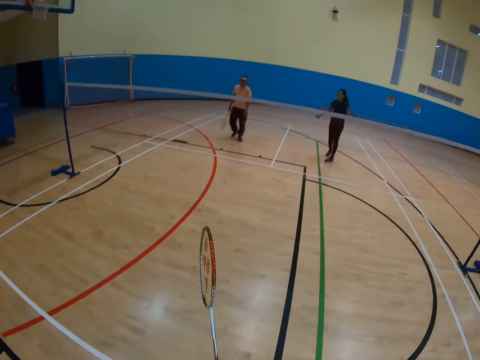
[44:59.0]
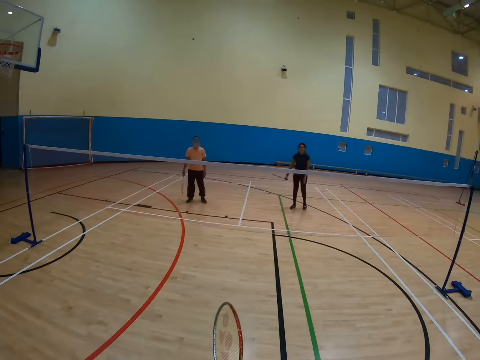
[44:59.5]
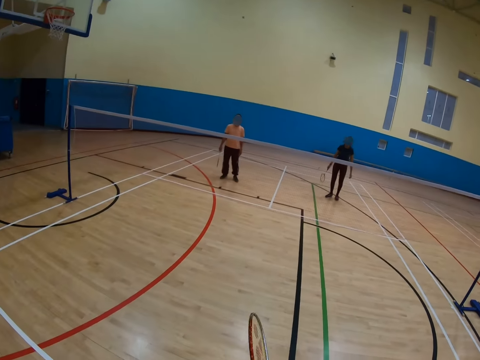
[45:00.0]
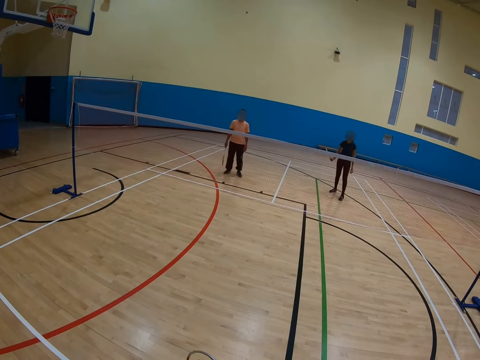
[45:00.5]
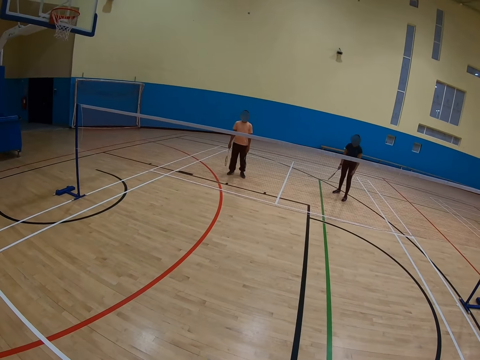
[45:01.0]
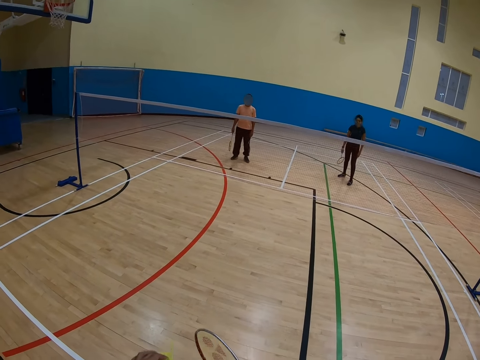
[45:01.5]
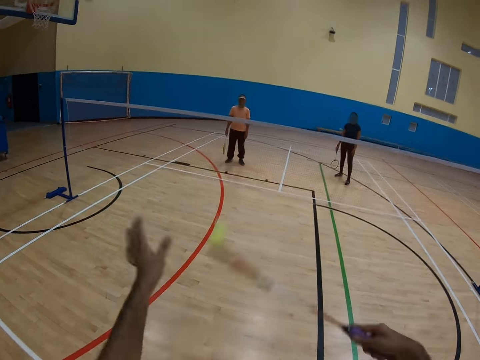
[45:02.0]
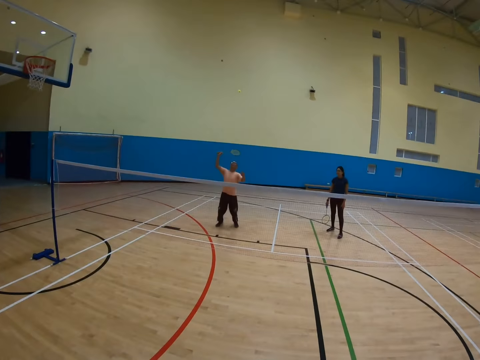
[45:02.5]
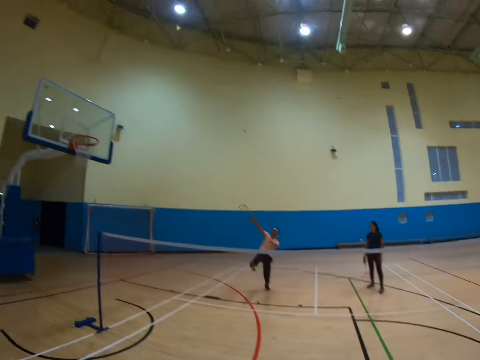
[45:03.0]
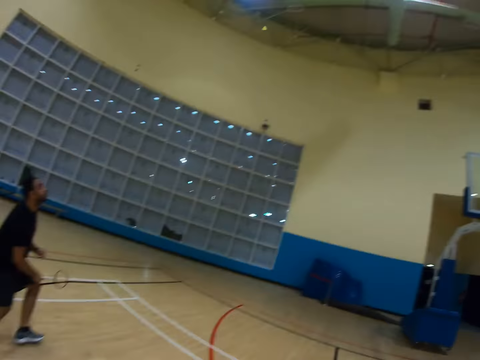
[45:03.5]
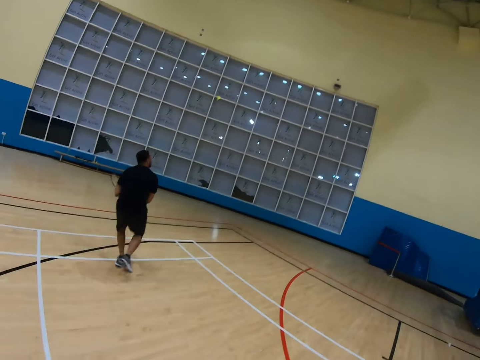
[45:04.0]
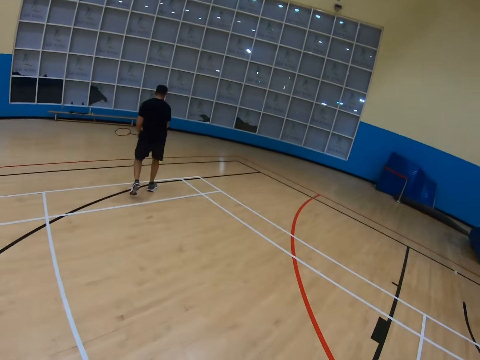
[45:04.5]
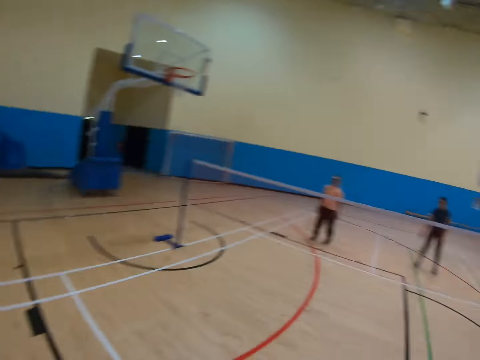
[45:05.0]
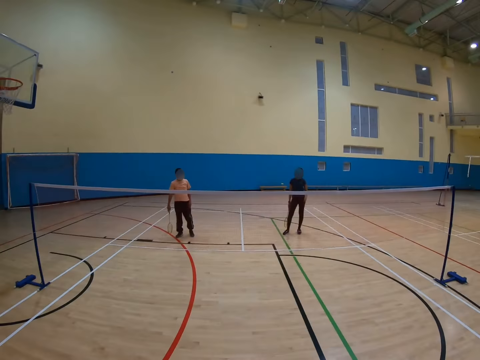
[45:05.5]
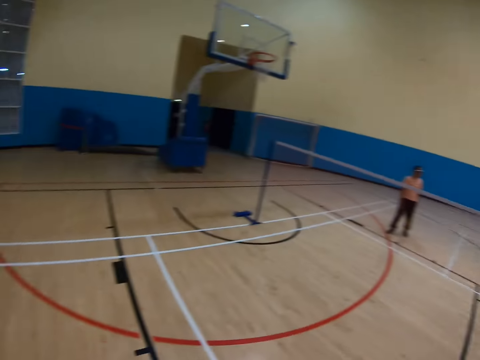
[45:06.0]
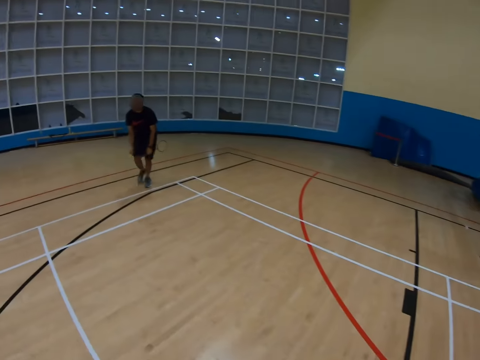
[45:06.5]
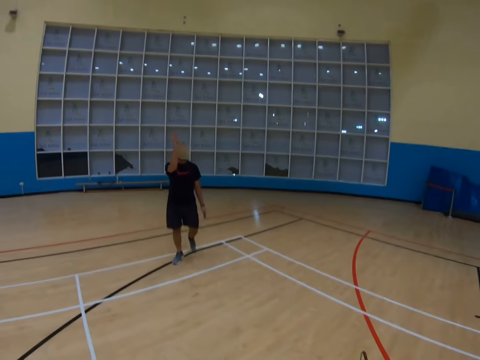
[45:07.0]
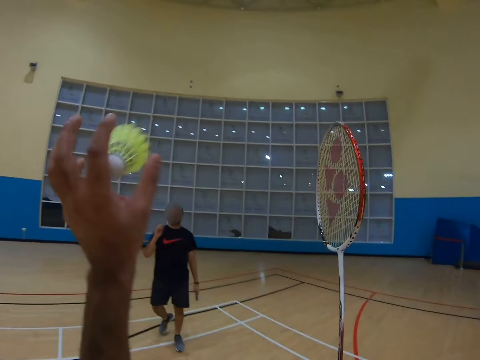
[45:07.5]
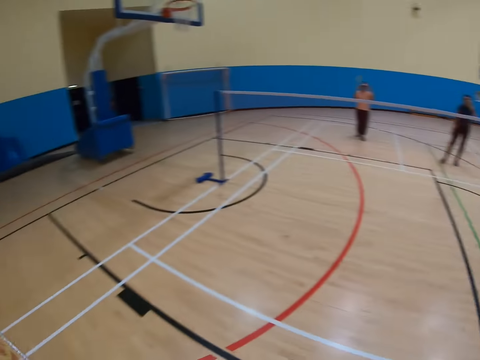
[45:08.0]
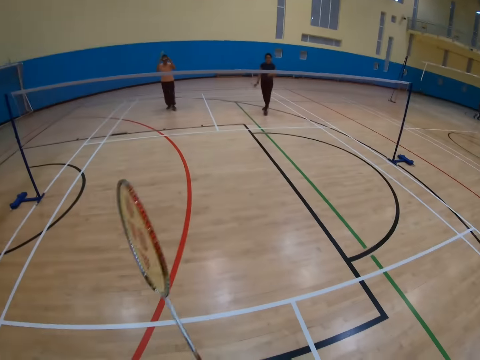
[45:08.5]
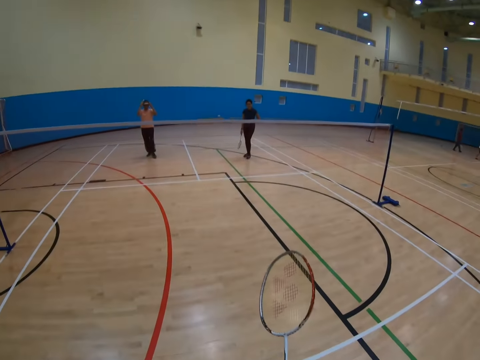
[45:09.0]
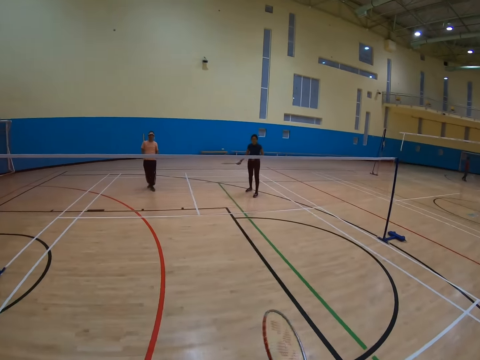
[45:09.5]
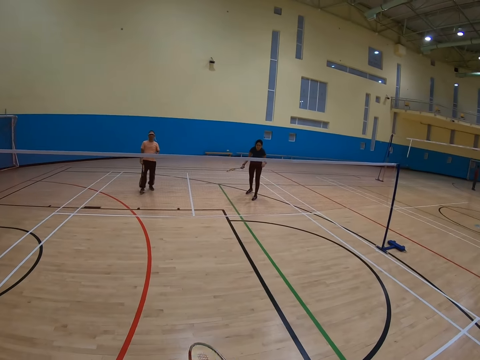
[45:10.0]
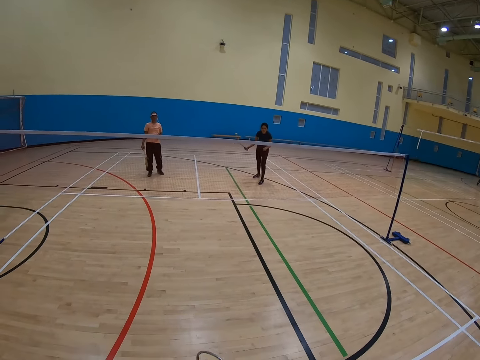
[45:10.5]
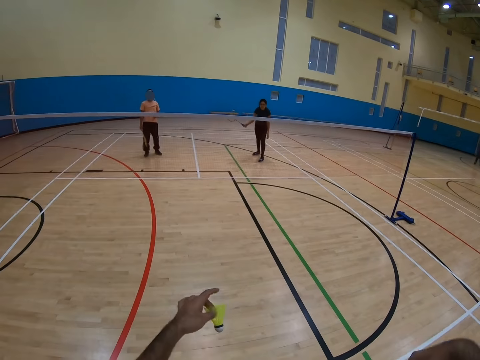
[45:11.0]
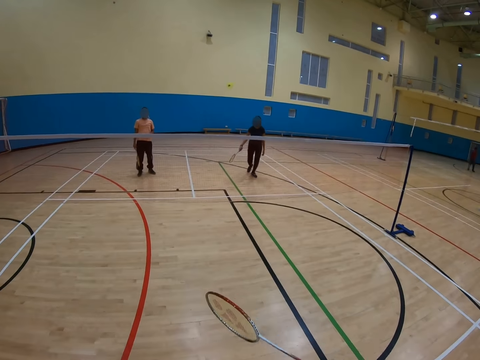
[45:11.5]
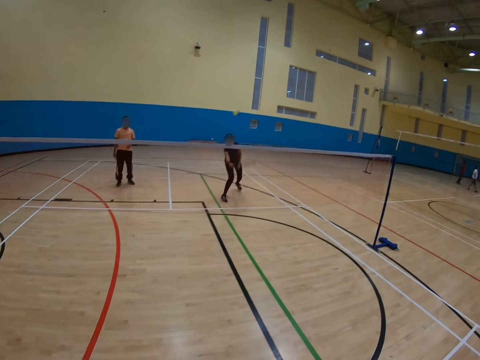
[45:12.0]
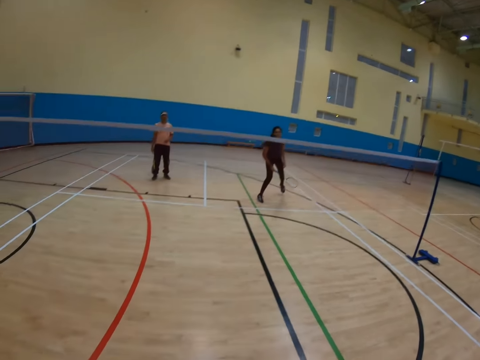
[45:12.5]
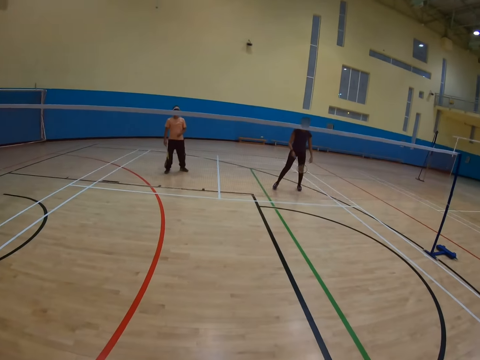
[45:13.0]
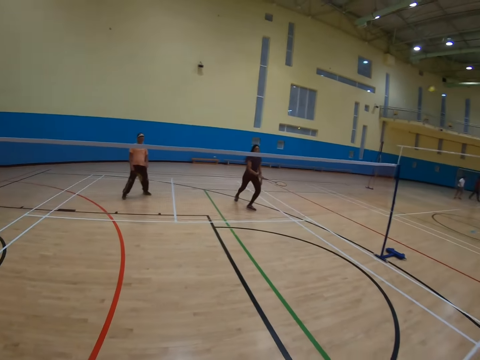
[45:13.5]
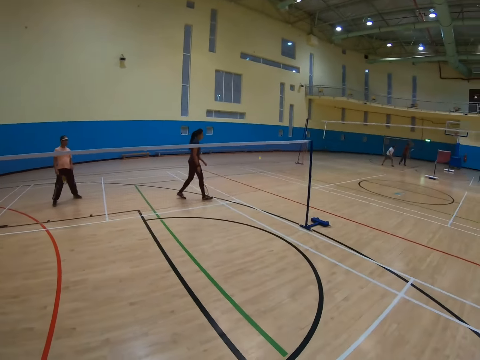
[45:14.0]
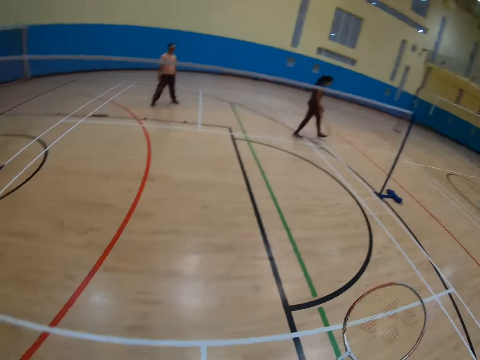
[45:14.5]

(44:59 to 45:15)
The camera wearer catches the shuttlecock. They throw the shuttlecock and play badminton. A man throws the shuttlecock. Another man throws the shuttlecock. The camera wearer catches the shuttlecock. They throw the shuttlecock. A woman throws the shuttlecock.

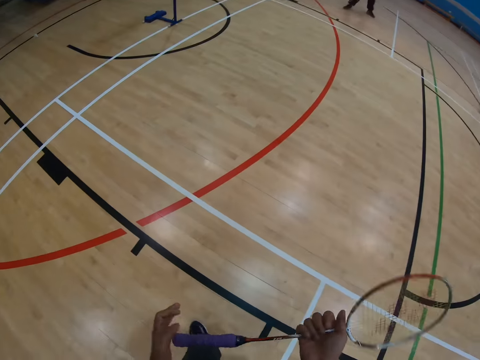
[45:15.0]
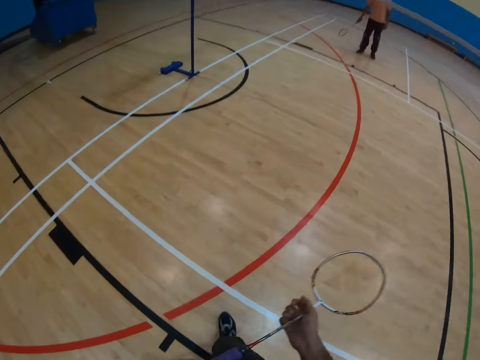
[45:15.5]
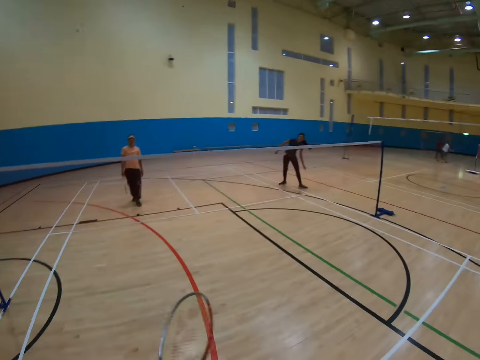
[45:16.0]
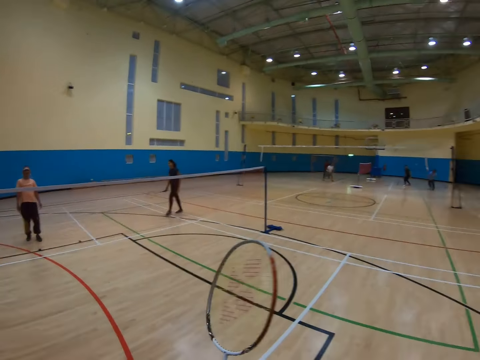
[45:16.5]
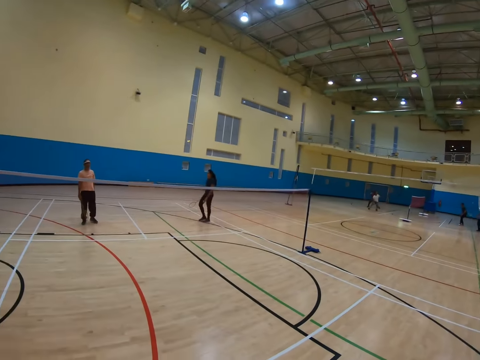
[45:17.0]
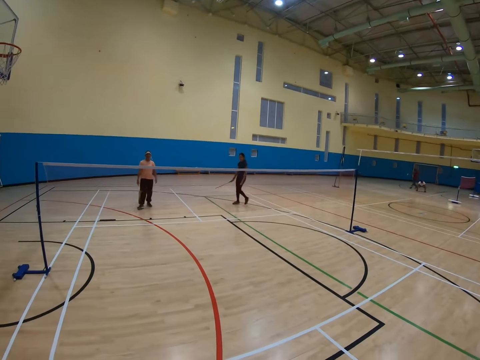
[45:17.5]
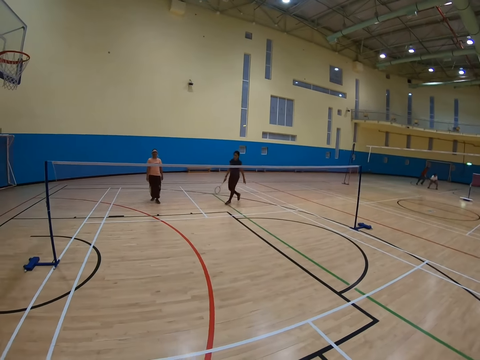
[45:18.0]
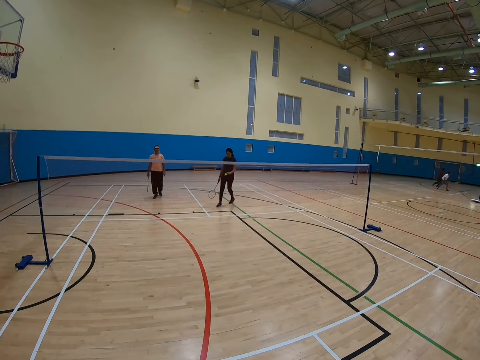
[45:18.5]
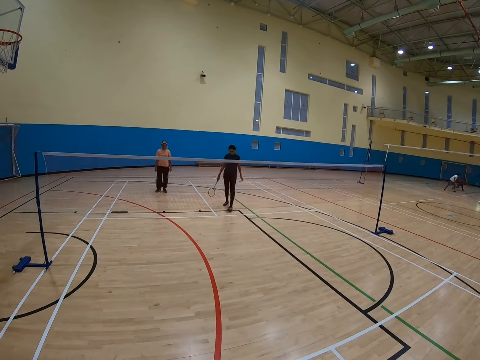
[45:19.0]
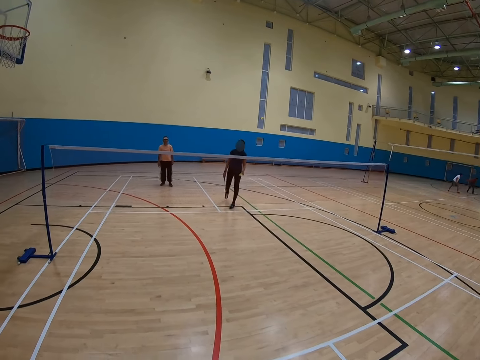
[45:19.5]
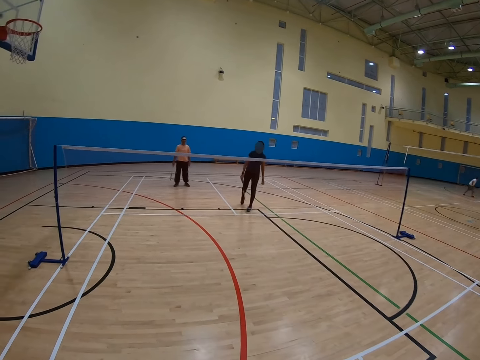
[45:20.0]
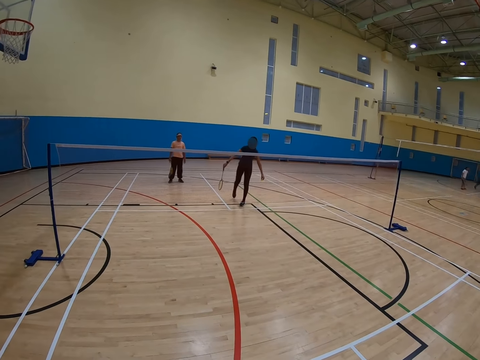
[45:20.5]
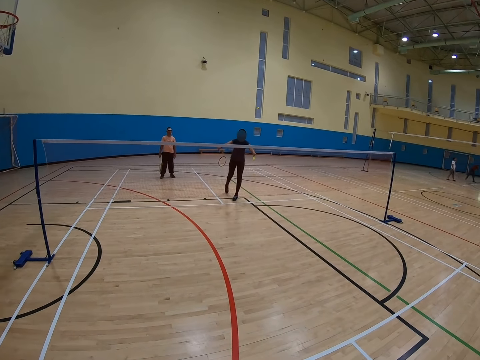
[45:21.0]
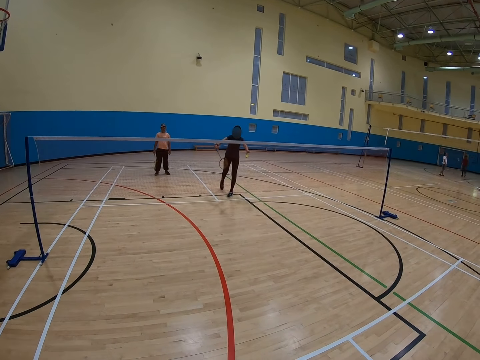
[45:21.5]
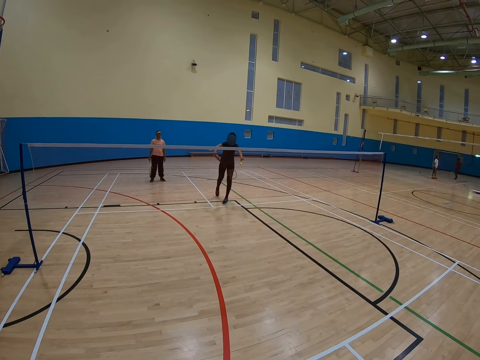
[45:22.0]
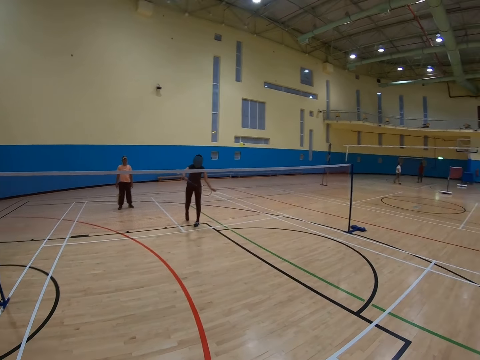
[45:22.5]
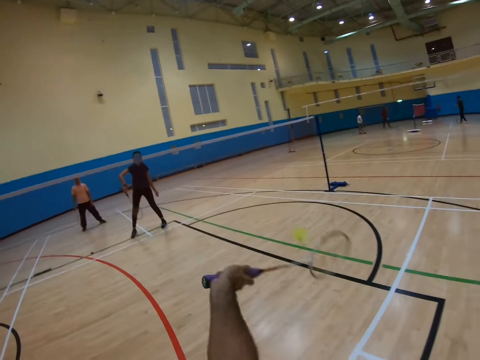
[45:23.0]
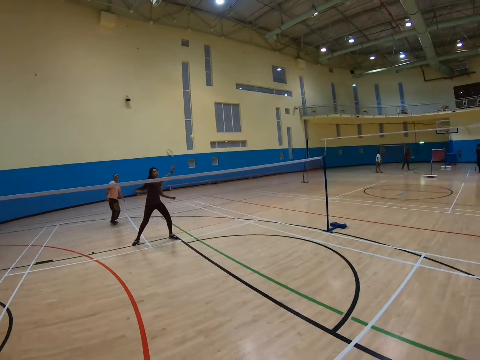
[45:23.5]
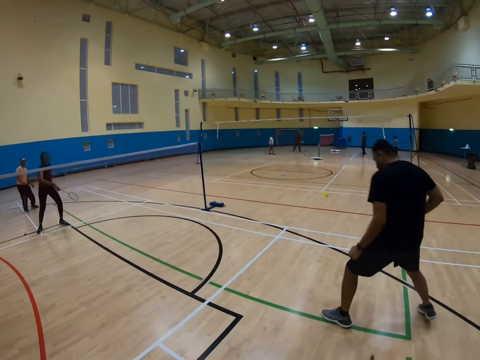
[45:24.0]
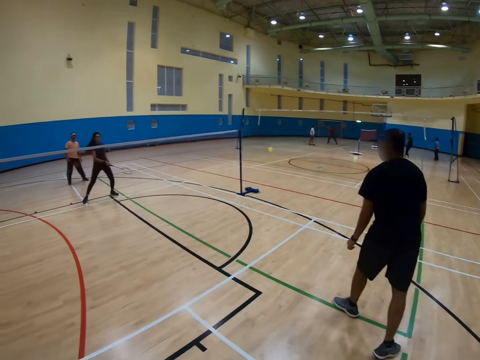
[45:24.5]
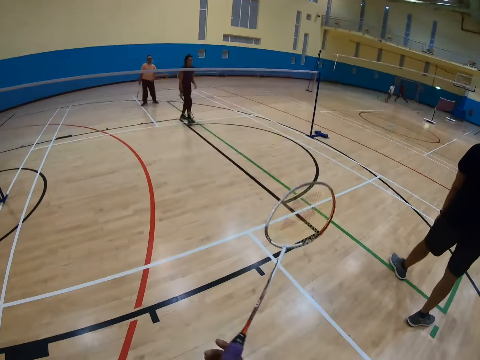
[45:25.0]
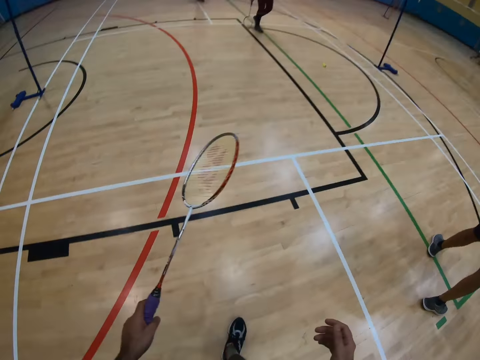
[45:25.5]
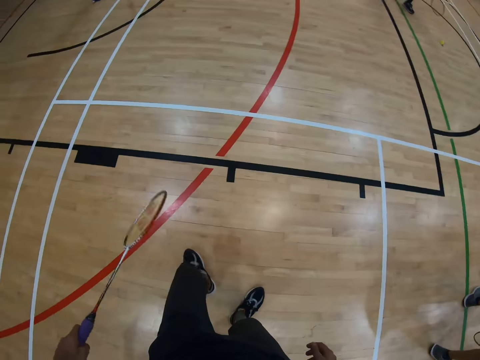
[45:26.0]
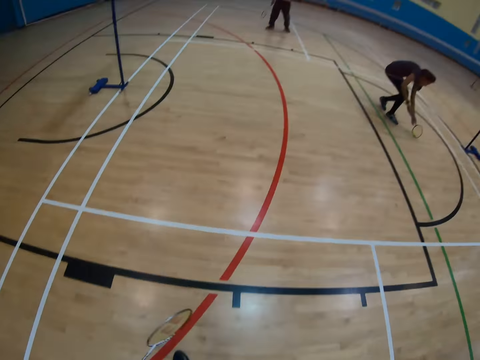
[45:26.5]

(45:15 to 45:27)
The camera wearer holds a racket. A man walks around. The man hits a shuttlecock with a racket. The camera wearer hits the shuttlecock with the racket. Another man holds a racket. The camera wearer holds the racket.
